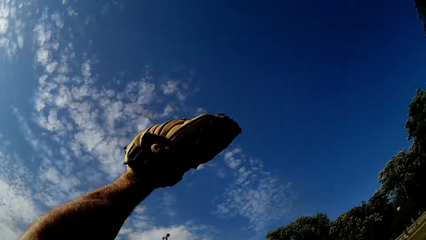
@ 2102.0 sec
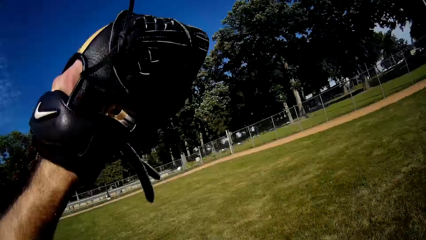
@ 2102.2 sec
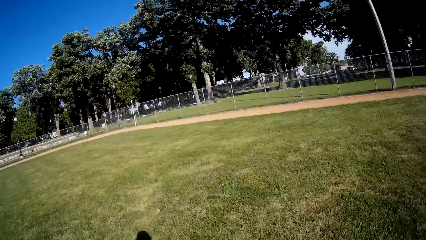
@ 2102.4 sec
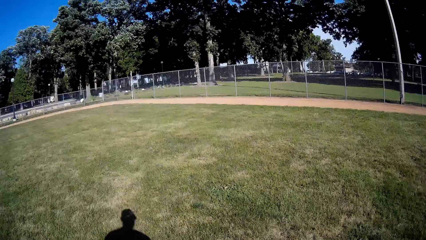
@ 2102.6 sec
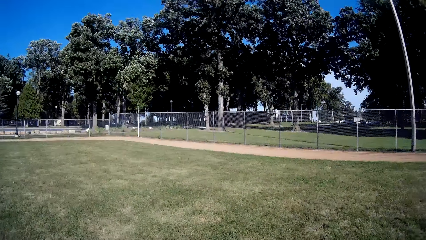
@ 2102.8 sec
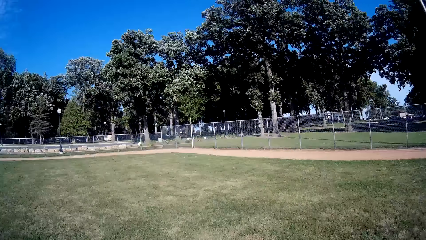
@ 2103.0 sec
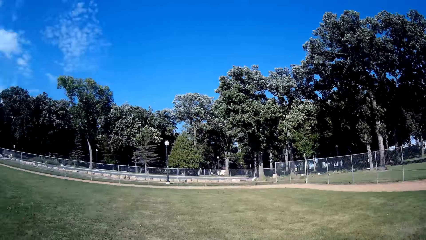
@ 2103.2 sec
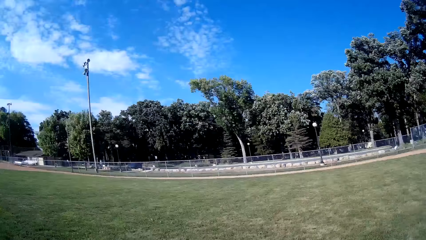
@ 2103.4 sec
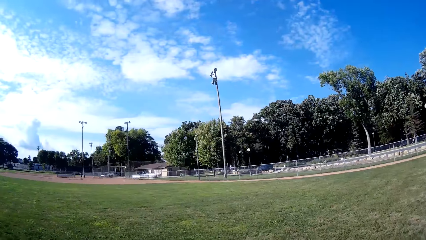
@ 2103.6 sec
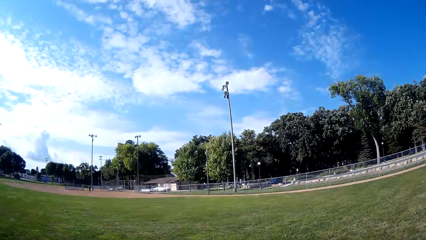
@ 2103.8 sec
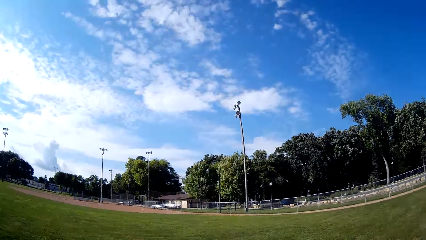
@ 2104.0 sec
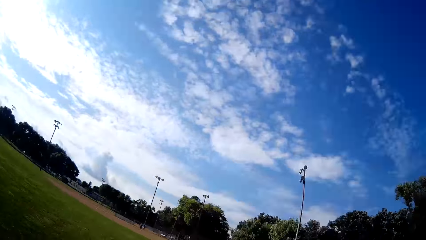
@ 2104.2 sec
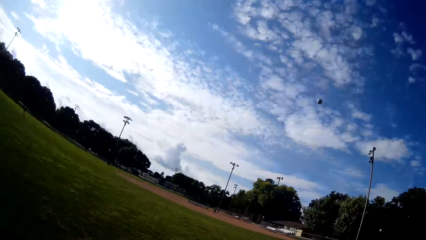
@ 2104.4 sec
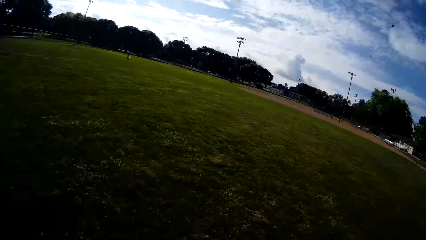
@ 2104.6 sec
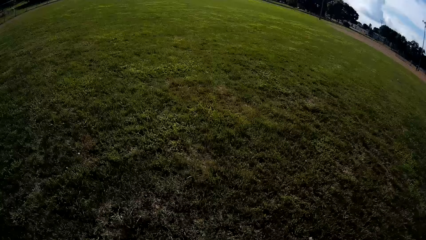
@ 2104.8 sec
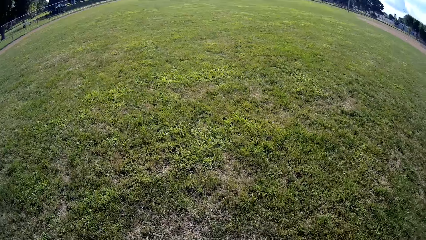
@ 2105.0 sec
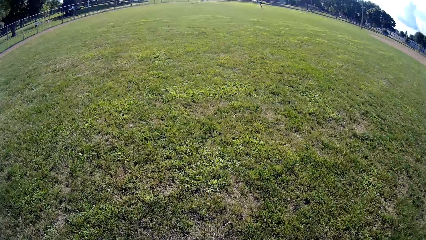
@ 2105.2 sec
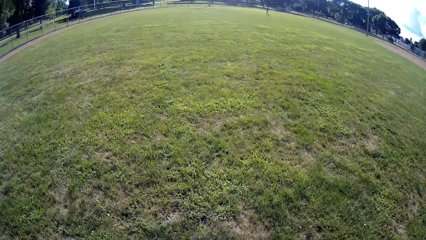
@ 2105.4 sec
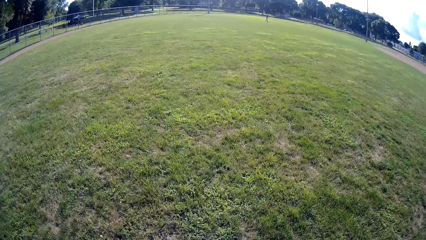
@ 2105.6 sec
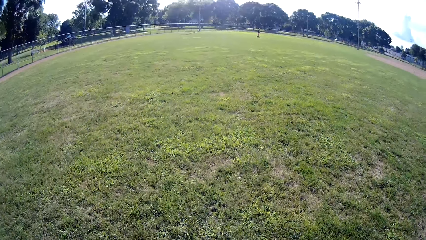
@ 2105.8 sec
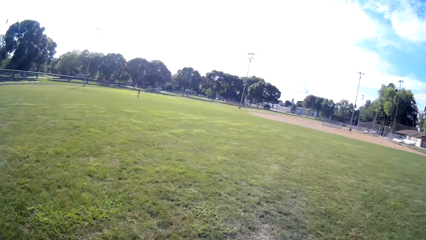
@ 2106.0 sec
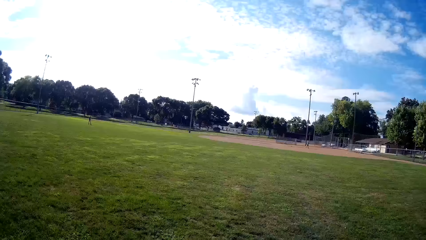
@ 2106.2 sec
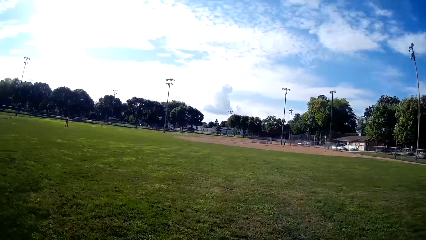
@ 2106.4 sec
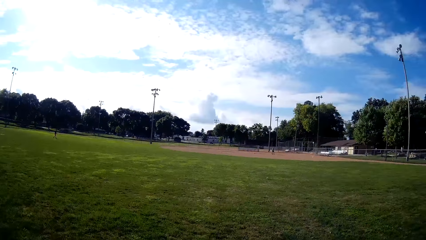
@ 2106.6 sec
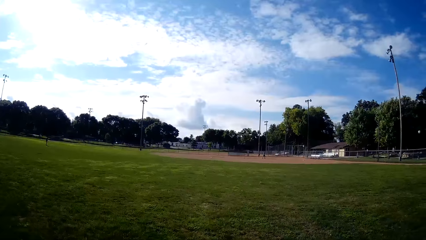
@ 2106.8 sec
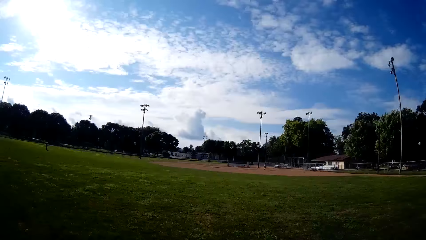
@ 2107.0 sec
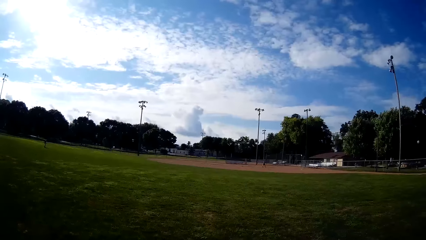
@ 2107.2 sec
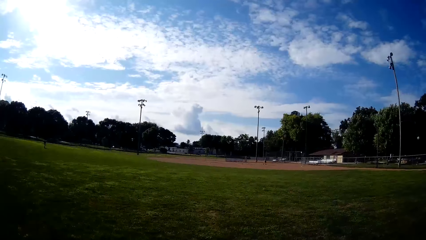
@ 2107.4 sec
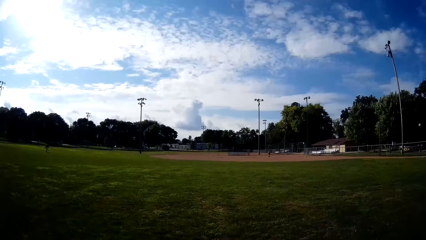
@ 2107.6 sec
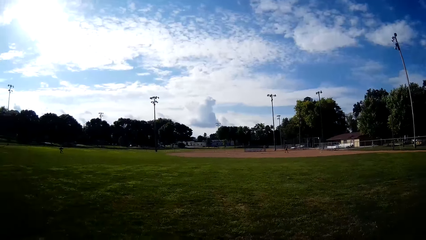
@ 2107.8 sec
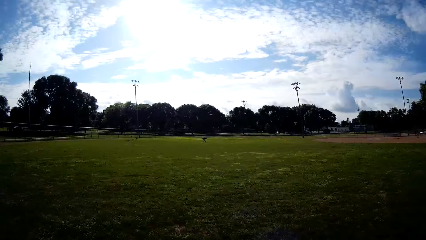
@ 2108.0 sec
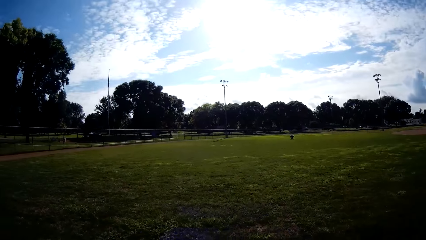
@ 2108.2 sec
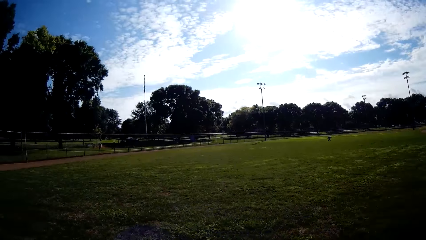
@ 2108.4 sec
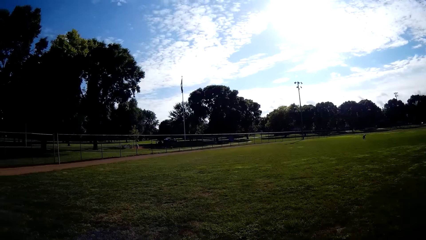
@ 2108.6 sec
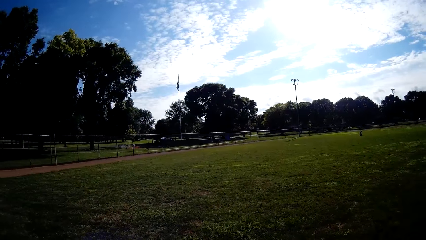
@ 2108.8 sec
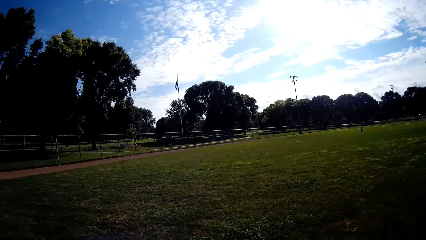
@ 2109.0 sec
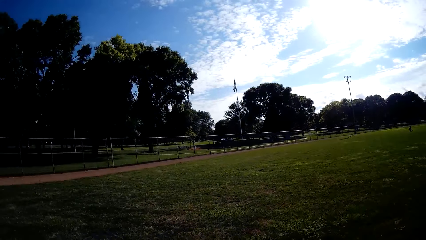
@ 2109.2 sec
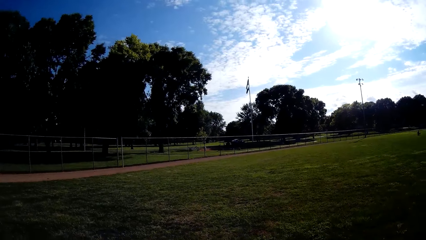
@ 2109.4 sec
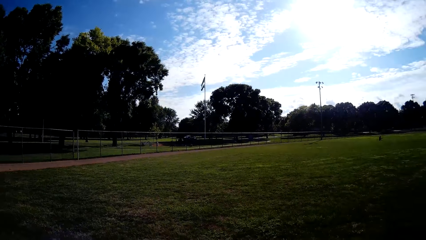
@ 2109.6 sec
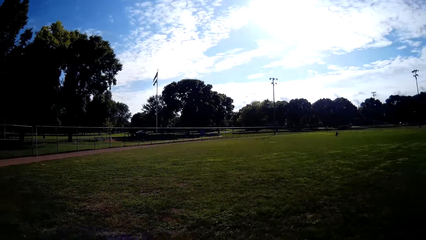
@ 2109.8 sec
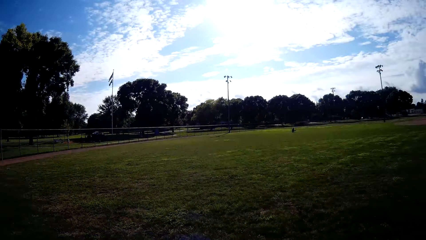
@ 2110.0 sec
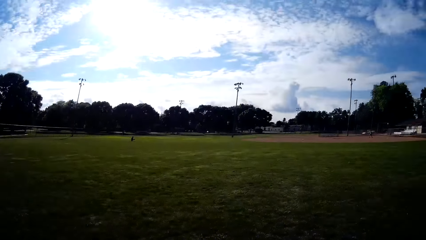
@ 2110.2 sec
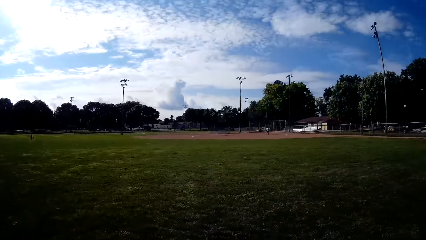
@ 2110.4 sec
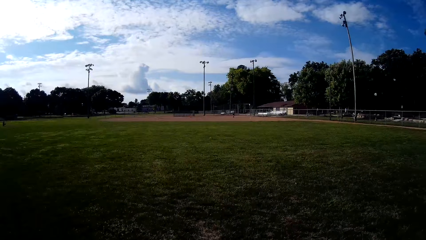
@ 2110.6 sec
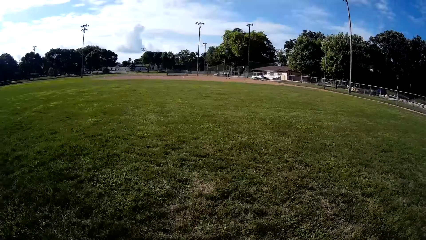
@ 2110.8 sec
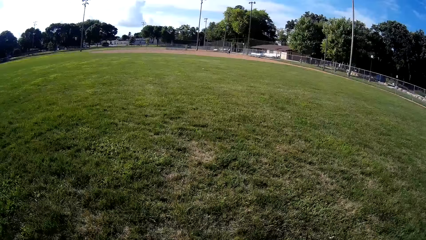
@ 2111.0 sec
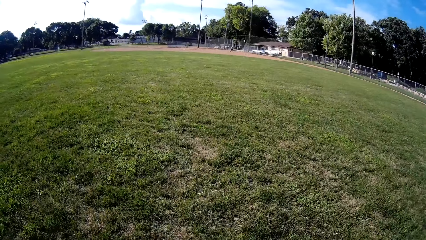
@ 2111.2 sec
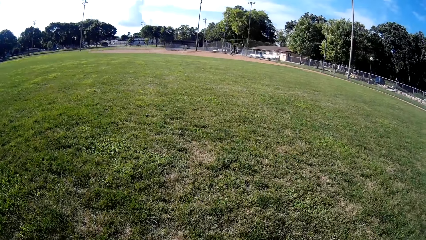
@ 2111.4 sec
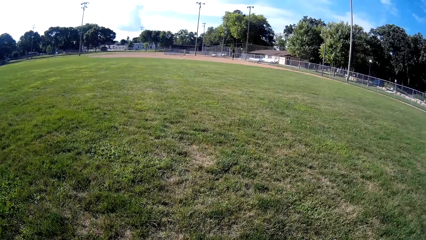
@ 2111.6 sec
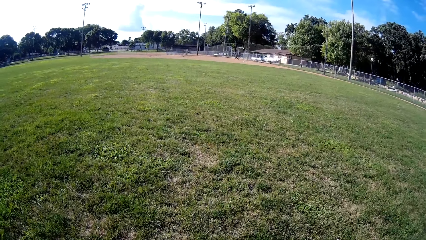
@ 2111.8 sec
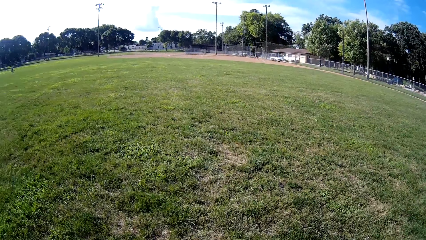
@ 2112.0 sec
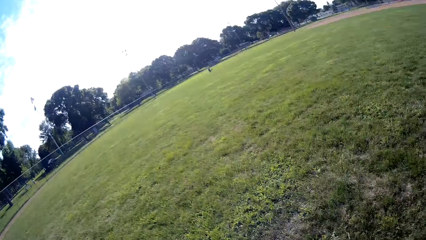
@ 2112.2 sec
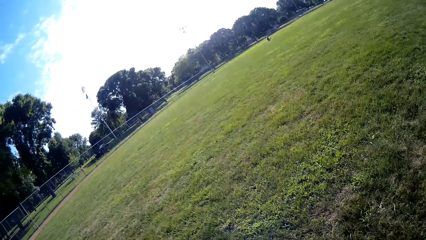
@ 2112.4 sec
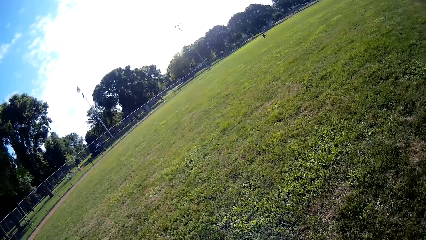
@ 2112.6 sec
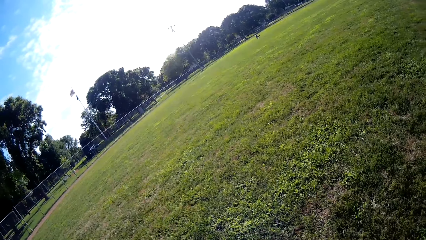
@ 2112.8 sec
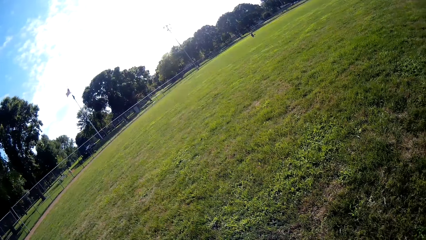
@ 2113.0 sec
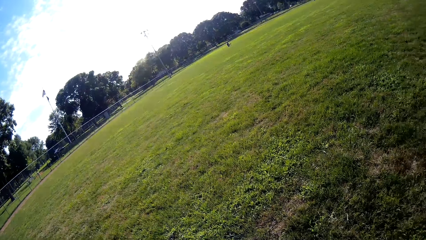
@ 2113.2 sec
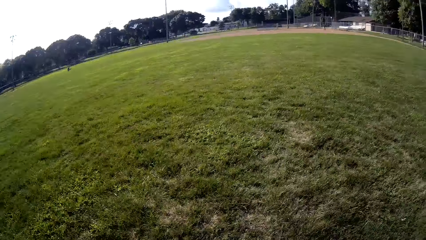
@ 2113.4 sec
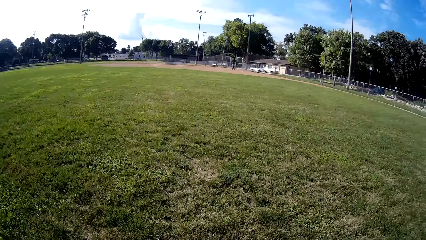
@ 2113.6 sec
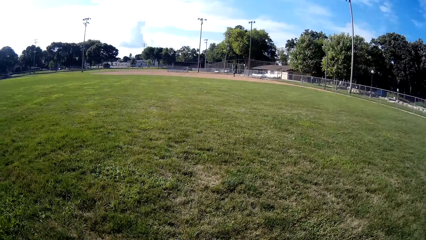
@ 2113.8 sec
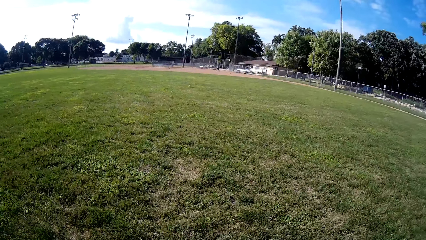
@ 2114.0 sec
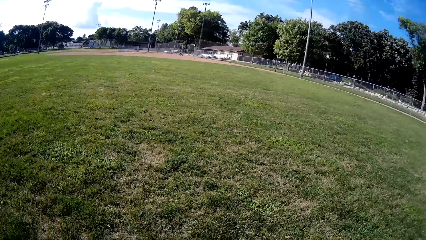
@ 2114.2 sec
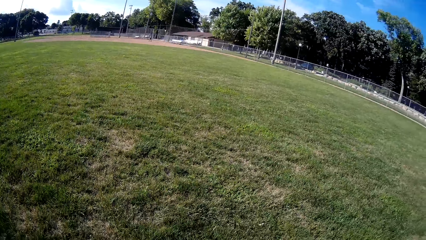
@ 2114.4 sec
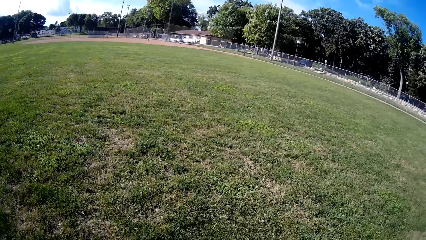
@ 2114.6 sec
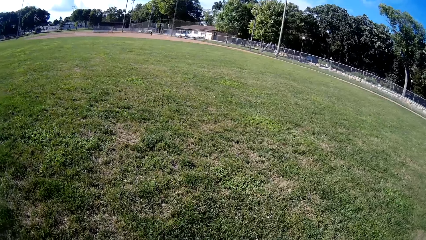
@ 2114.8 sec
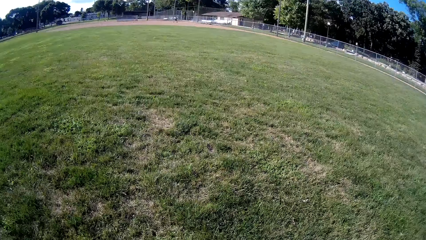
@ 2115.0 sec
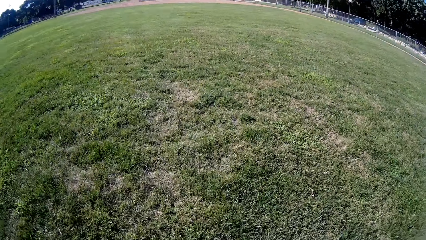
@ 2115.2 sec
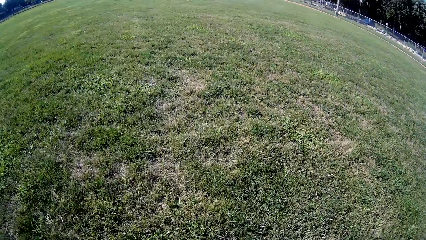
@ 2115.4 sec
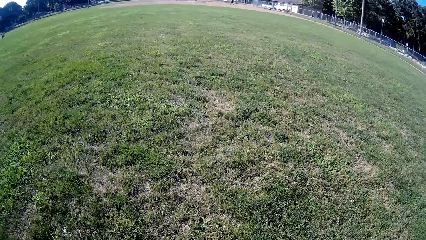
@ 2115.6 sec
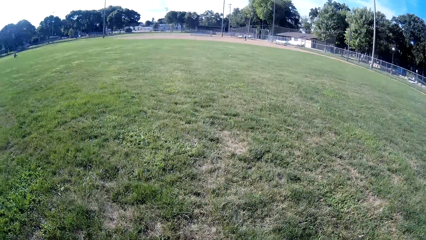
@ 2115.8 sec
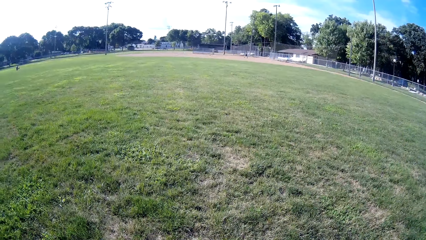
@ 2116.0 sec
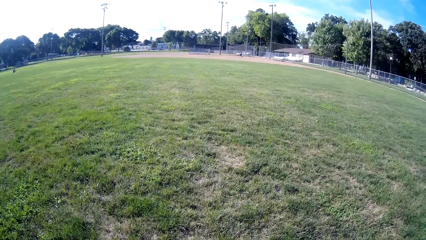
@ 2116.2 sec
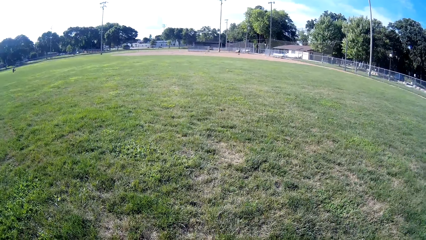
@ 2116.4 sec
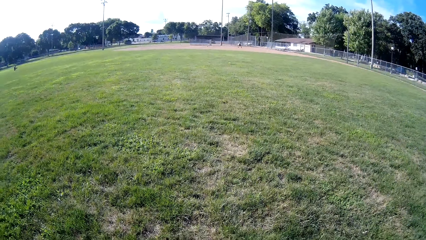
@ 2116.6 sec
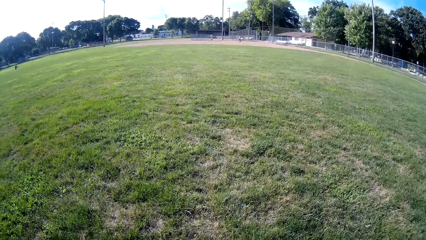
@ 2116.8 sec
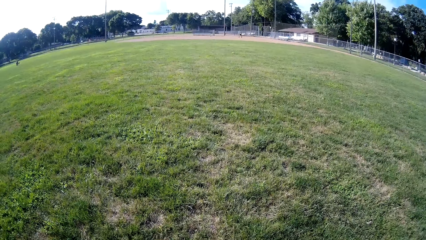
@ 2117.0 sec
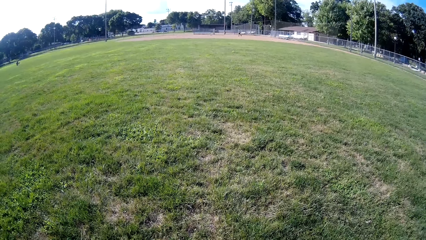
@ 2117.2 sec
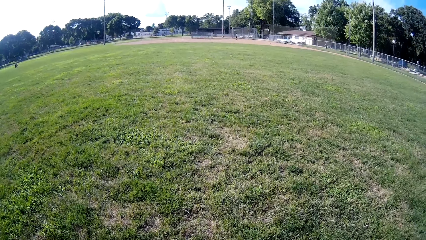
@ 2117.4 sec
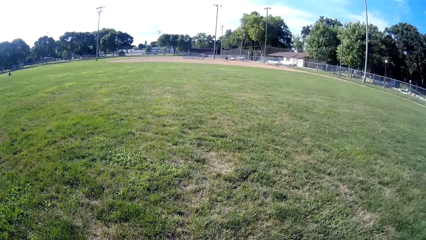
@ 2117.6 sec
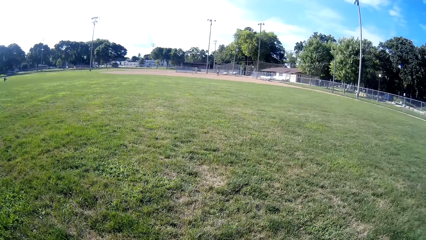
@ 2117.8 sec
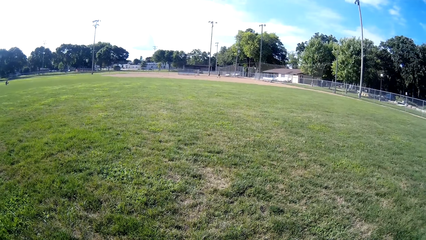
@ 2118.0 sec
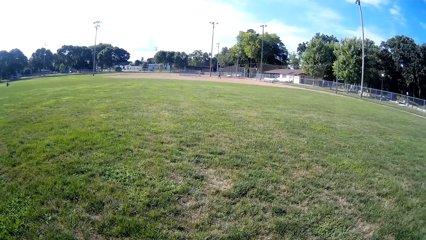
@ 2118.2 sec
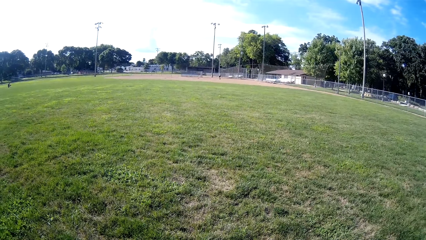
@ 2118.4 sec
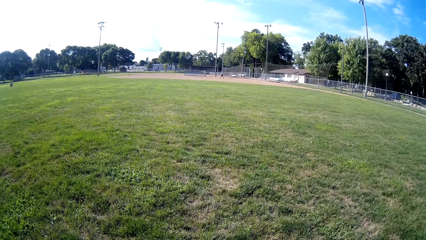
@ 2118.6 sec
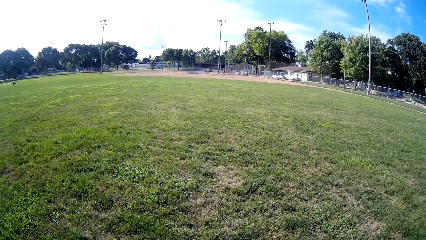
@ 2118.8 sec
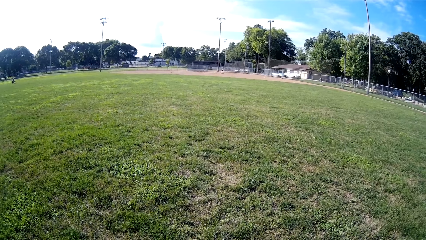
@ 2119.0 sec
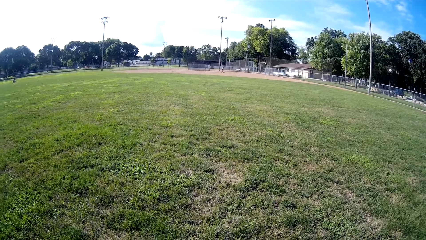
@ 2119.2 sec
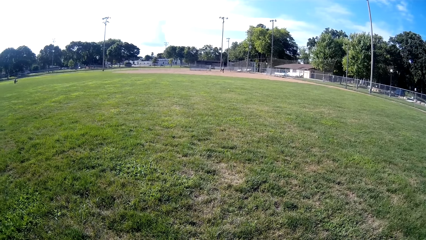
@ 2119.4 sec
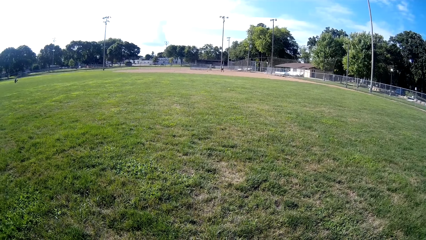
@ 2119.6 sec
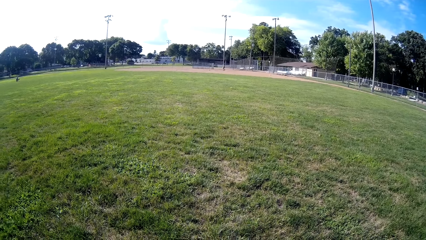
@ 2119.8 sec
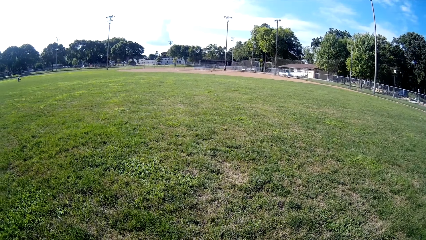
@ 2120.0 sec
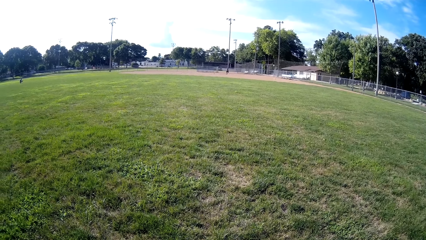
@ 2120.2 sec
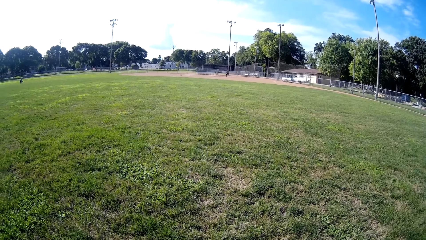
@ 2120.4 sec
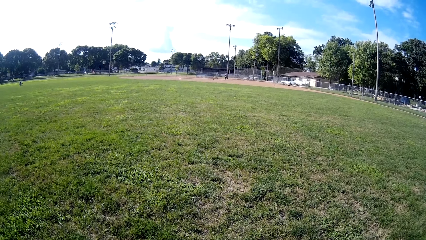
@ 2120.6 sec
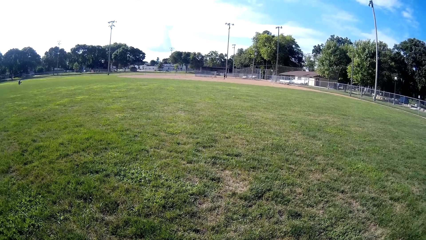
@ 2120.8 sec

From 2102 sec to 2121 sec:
The camera wearer catches the ball with the baseball glove. They throw the baseball to a man. They walk on the field and look around.
